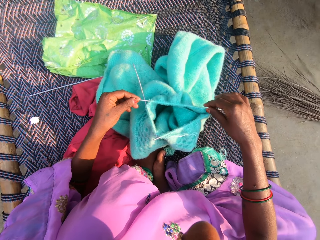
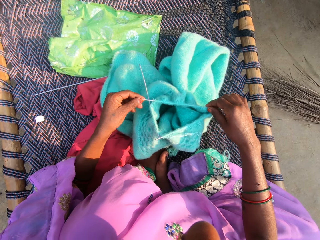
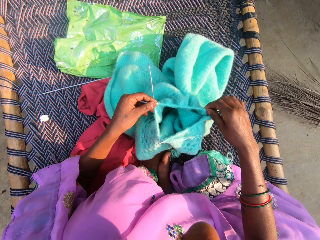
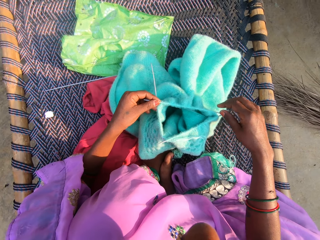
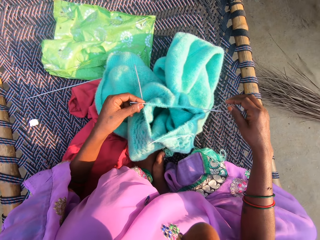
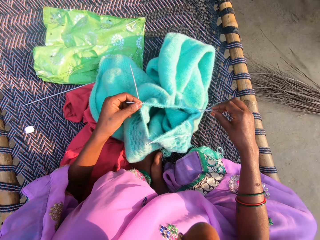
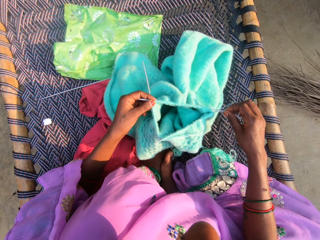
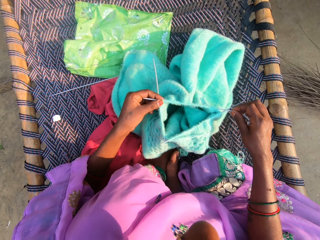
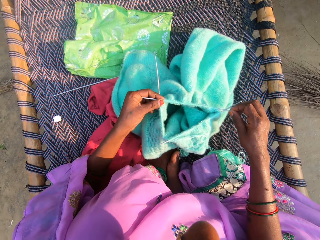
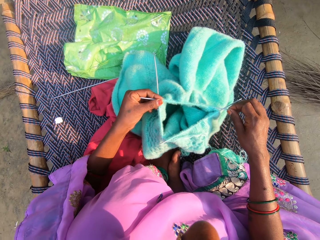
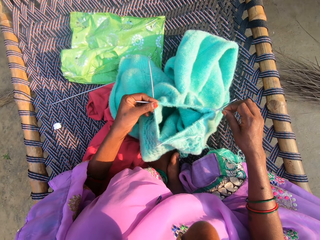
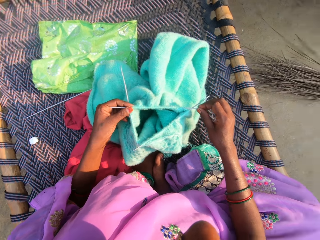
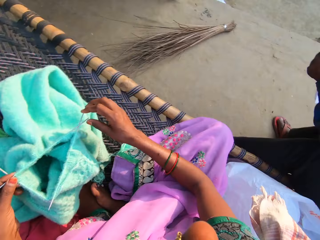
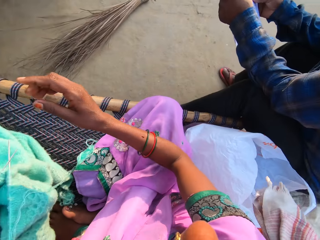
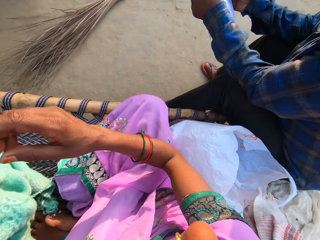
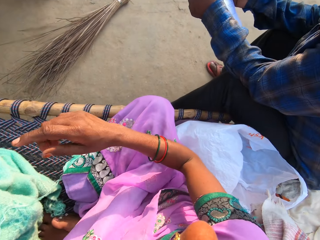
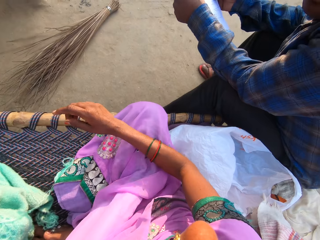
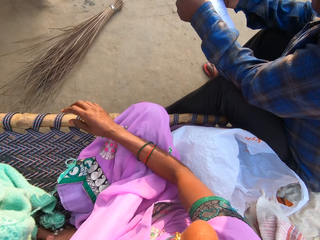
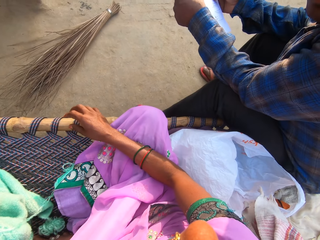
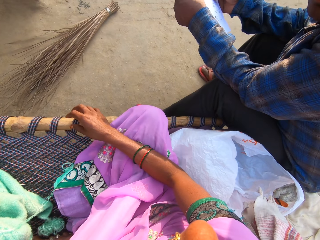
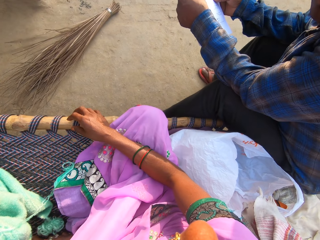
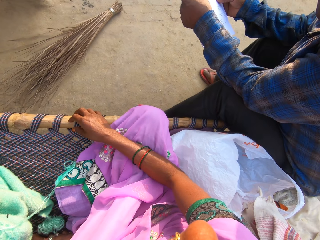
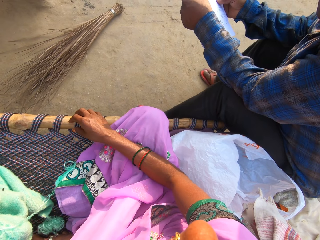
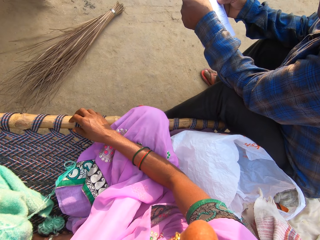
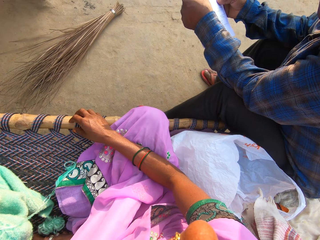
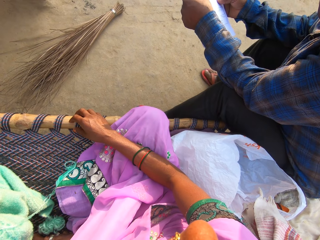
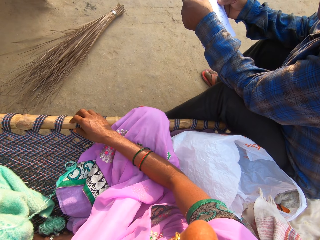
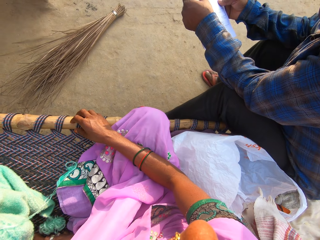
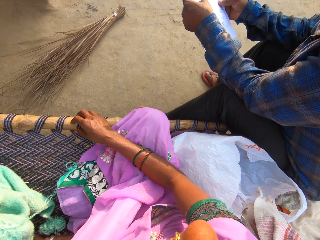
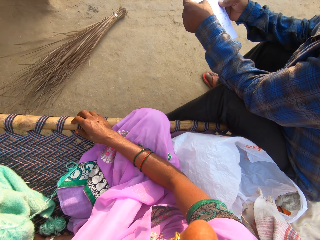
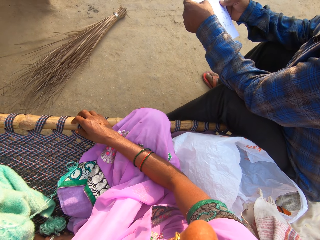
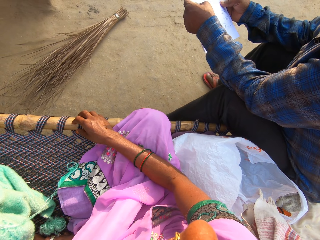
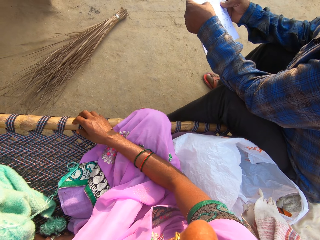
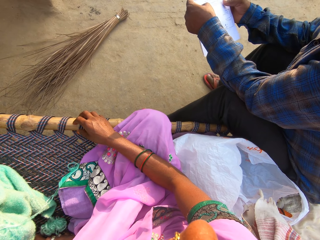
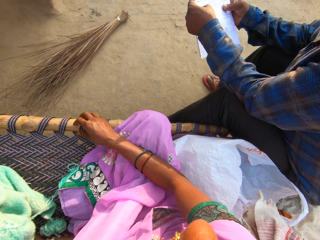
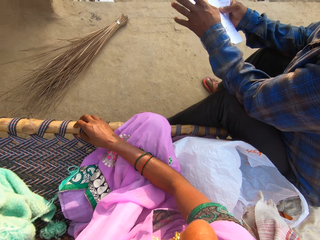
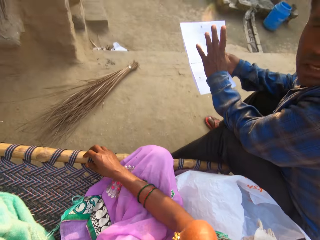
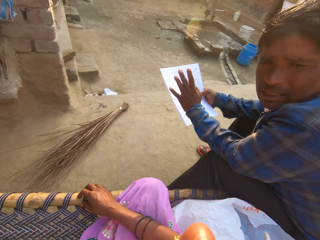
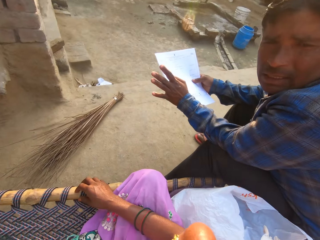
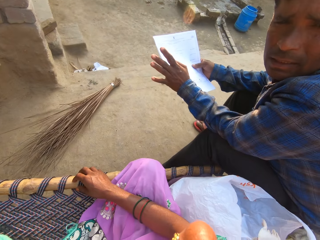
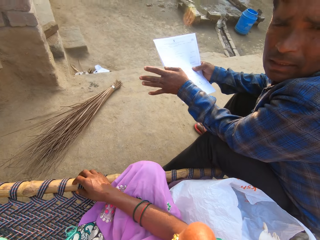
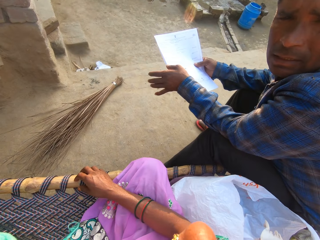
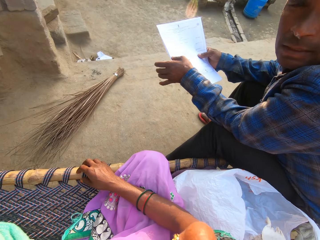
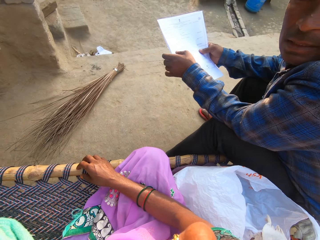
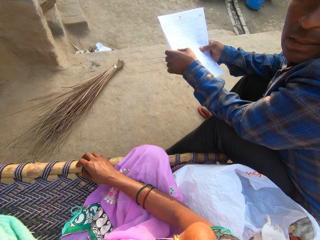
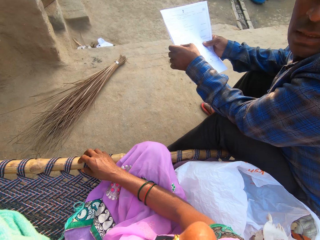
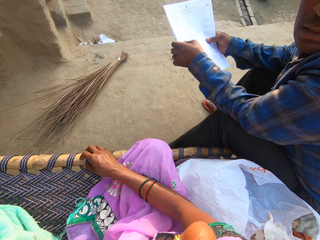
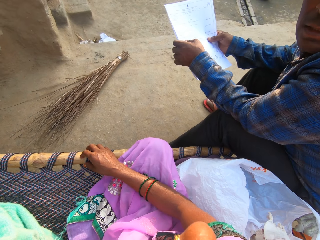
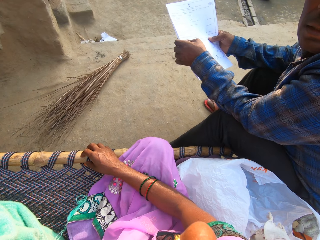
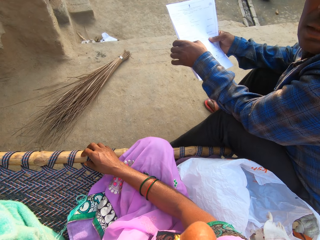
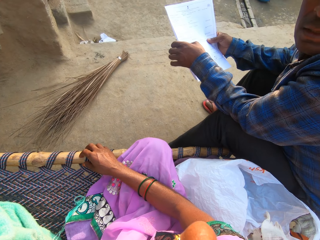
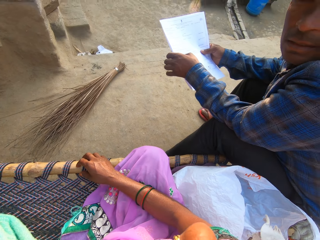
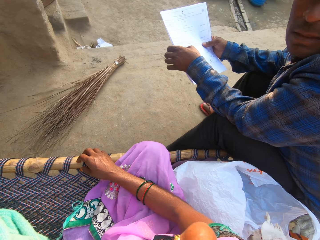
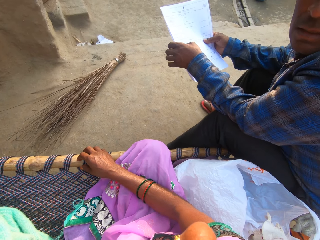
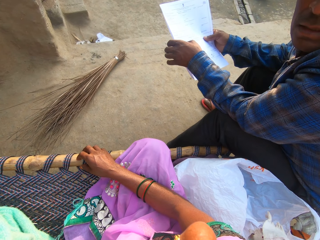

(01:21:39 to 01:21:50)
The camera wearer converses with a man. They look at the man. They place the right hand on the bed pole. The man talks to the camera wearer.

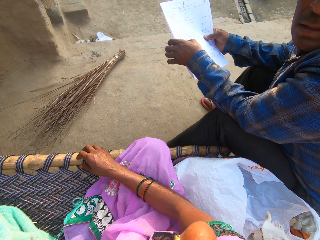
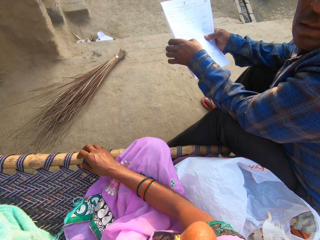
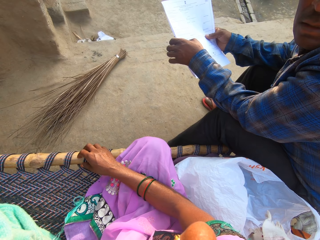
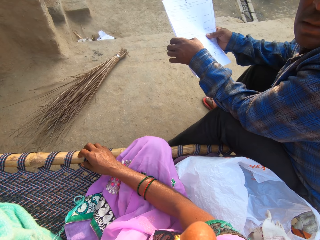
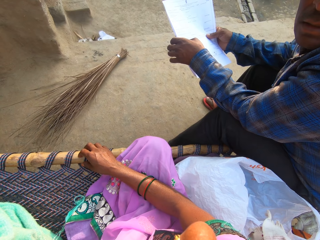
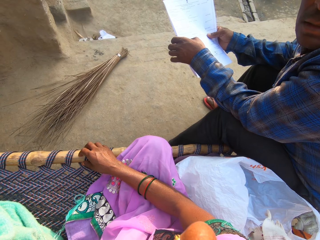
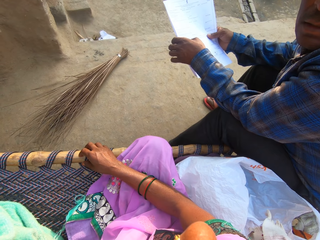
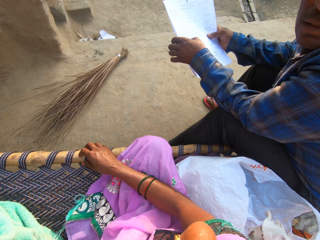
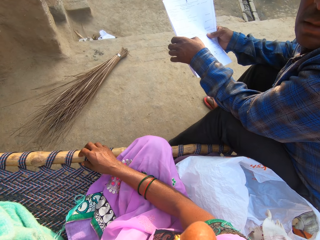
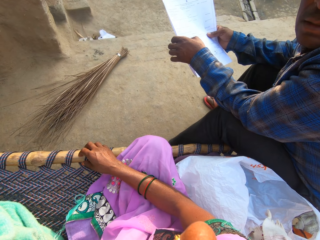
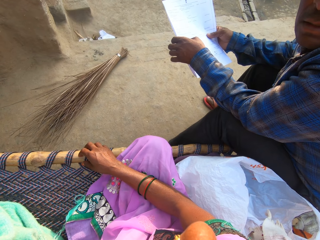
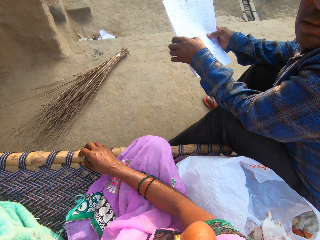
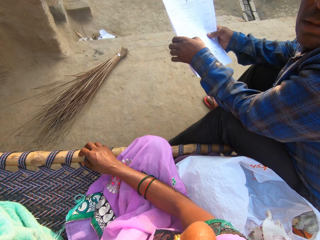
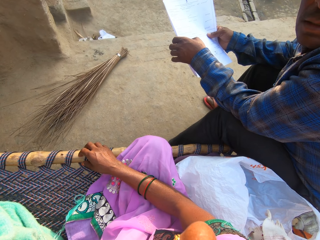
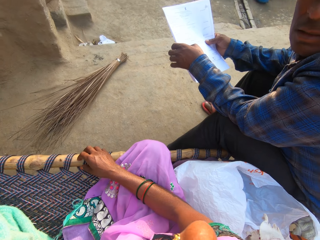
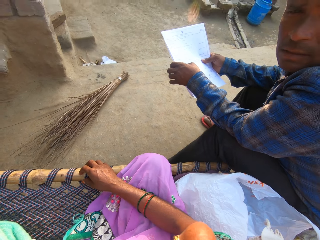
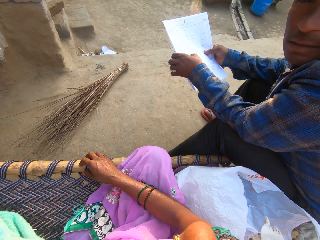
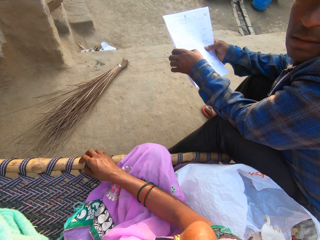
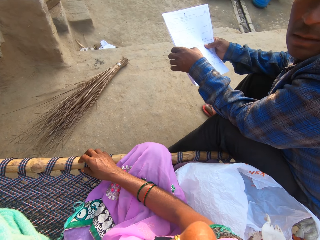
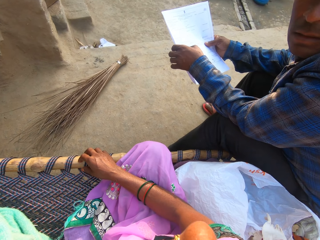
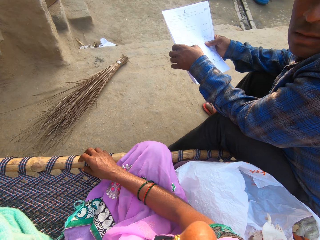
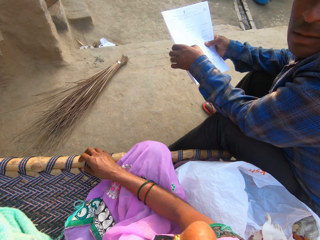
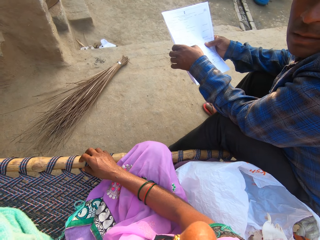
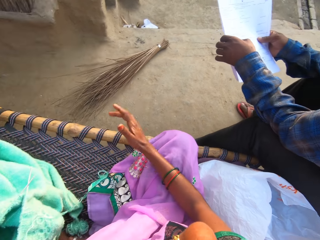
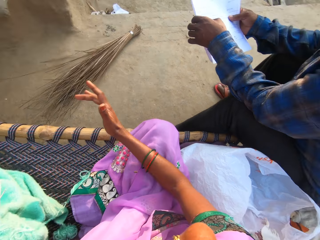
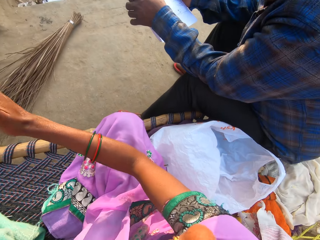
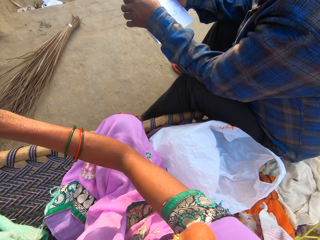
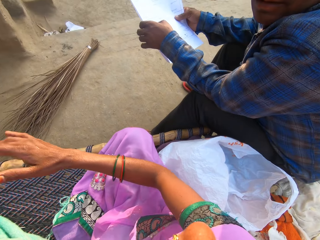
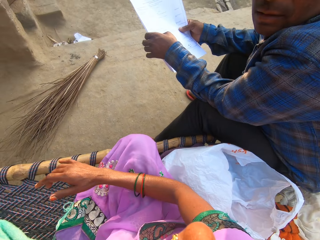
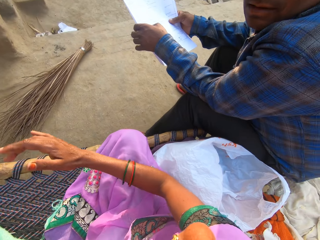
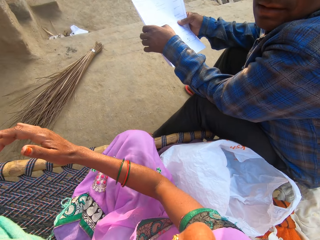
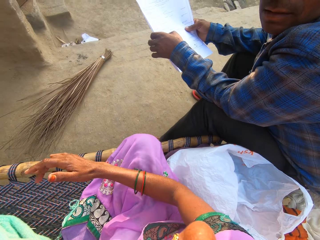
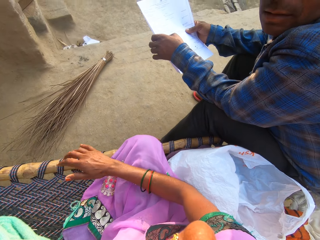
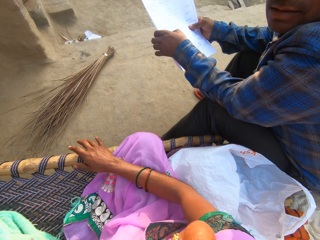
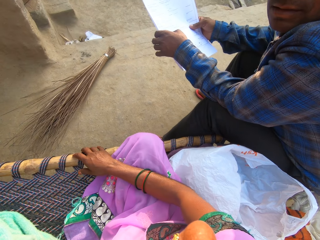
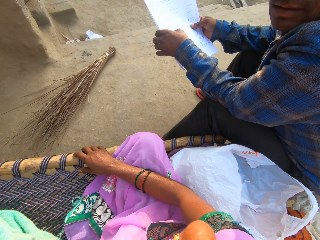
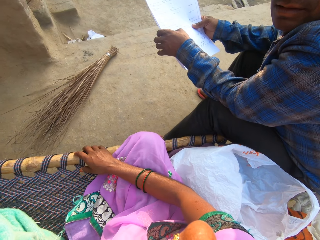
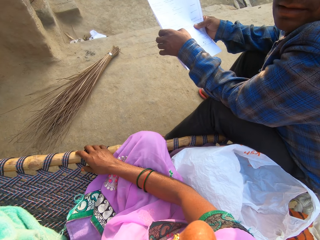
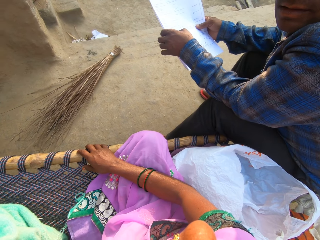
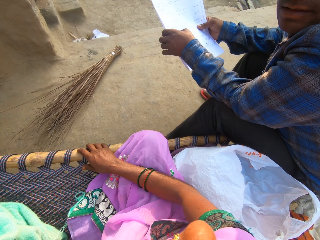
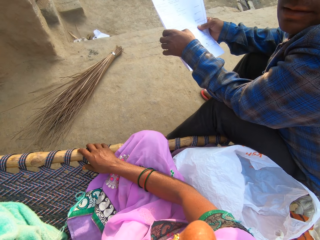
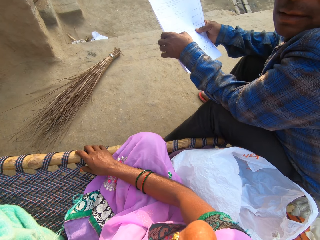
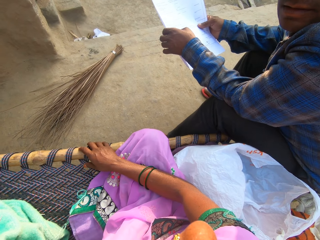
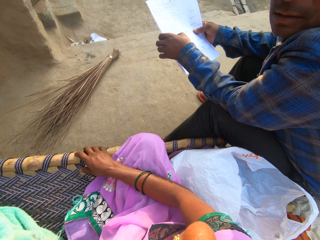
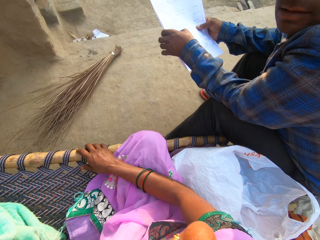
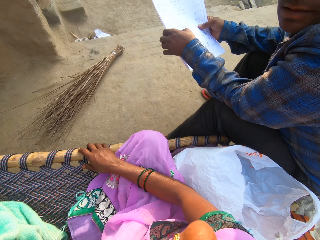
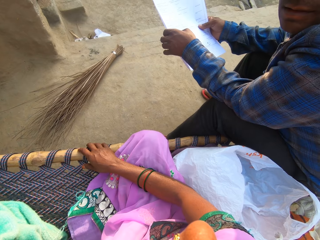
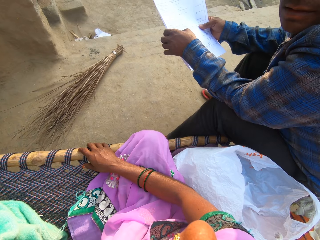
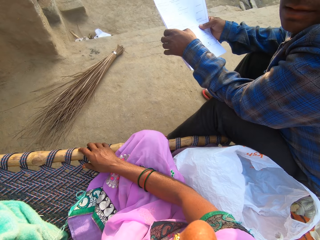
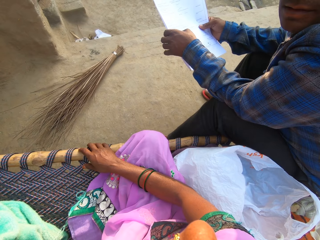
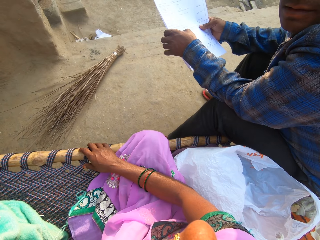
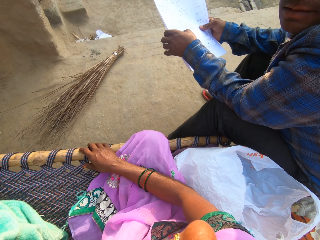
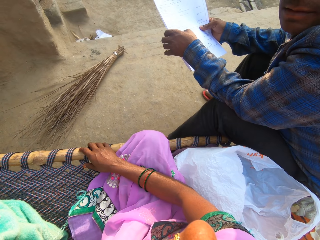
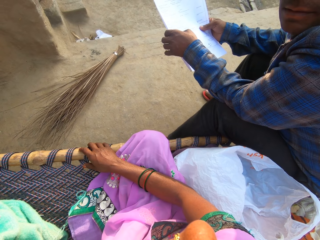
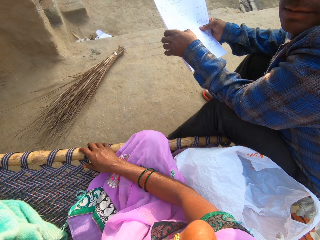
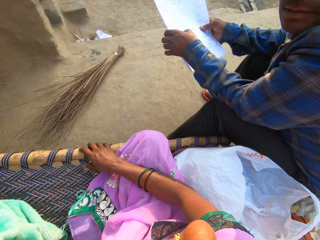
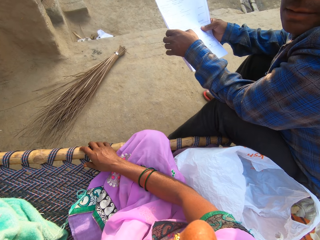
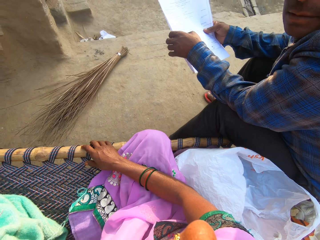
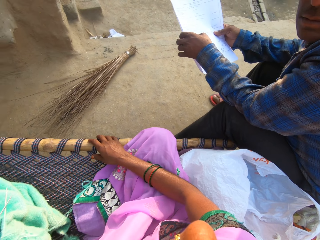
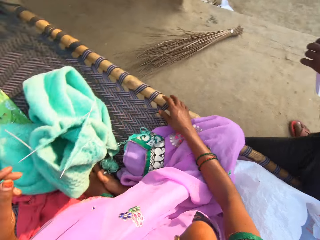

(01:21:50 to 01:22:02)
The camera wearer talks to a man.
